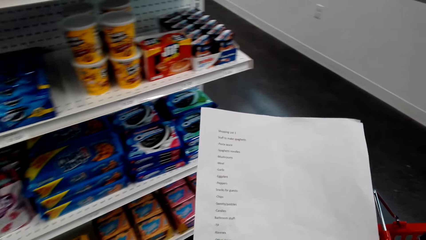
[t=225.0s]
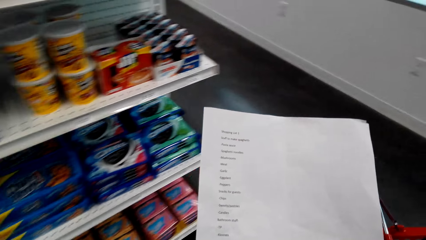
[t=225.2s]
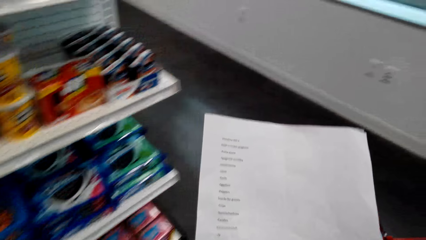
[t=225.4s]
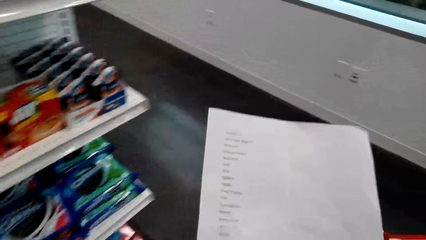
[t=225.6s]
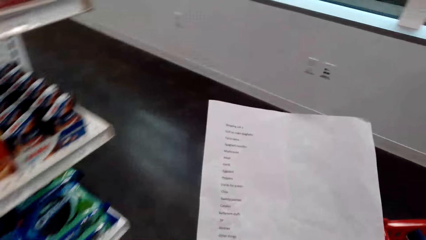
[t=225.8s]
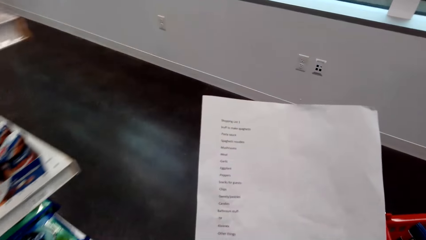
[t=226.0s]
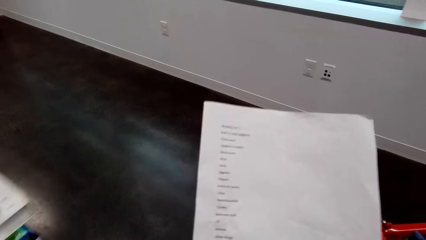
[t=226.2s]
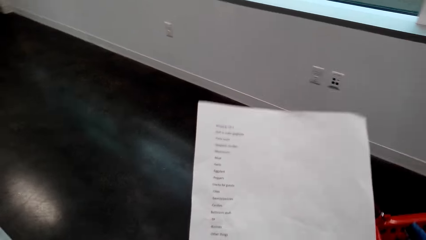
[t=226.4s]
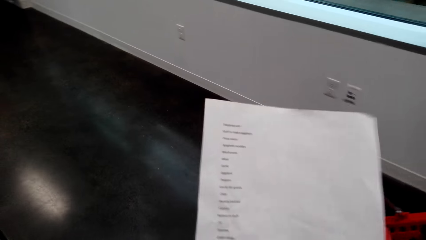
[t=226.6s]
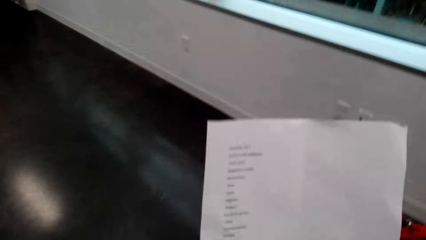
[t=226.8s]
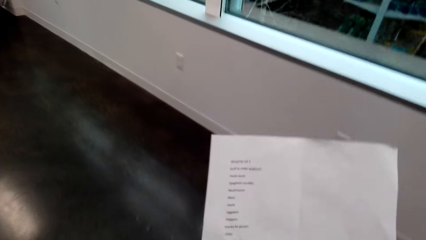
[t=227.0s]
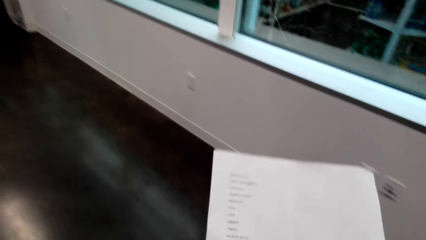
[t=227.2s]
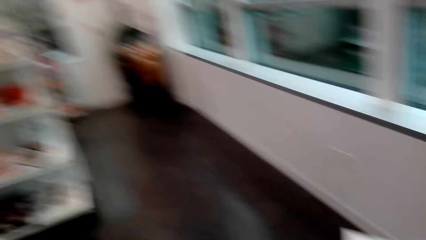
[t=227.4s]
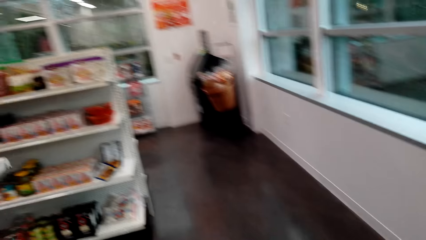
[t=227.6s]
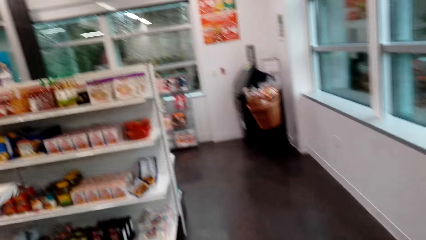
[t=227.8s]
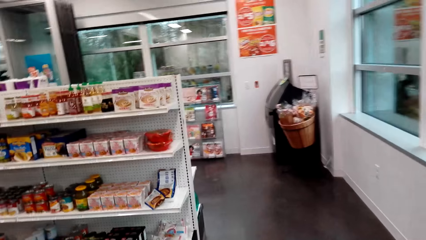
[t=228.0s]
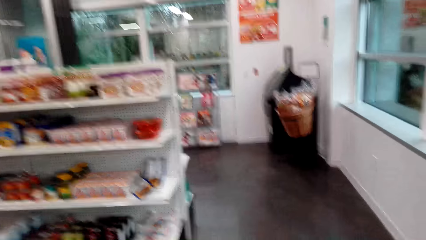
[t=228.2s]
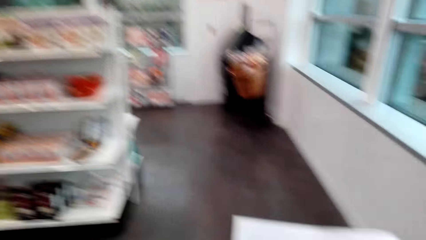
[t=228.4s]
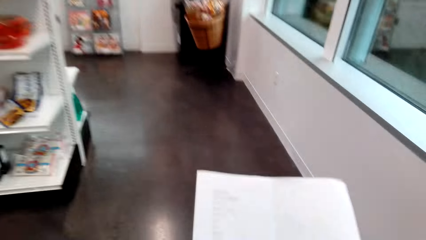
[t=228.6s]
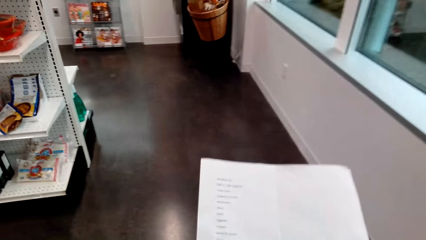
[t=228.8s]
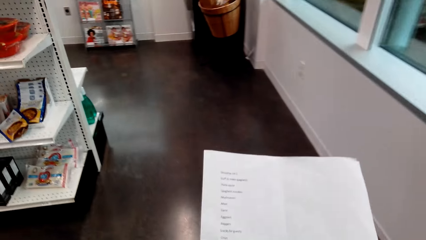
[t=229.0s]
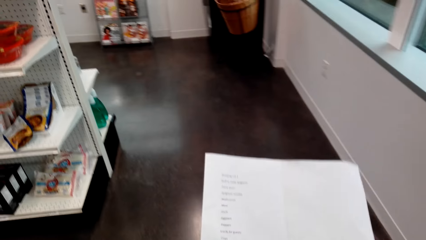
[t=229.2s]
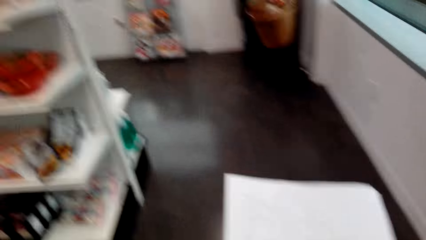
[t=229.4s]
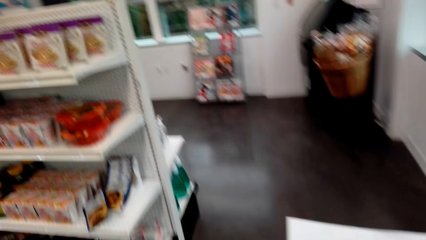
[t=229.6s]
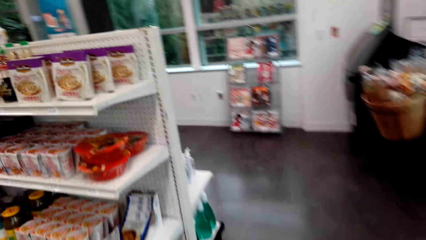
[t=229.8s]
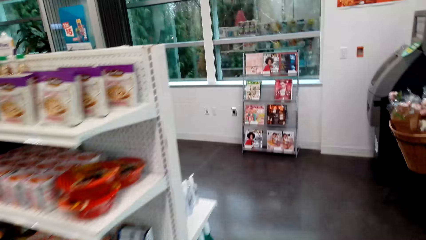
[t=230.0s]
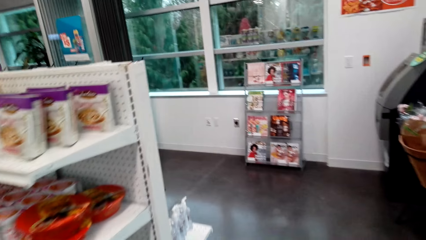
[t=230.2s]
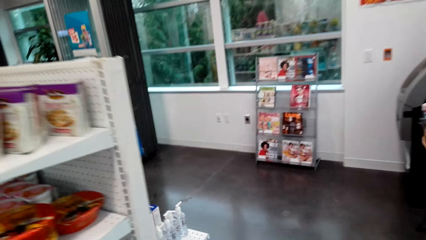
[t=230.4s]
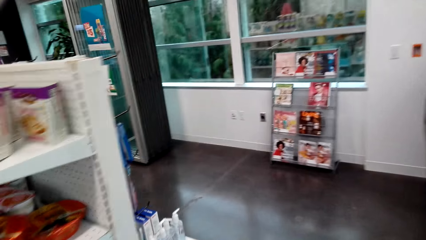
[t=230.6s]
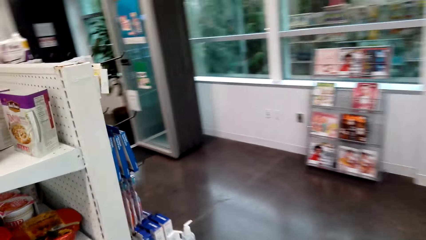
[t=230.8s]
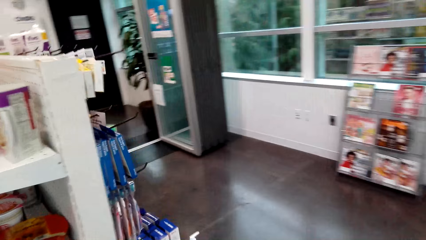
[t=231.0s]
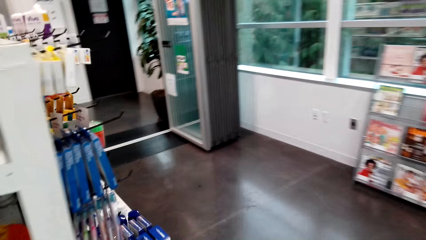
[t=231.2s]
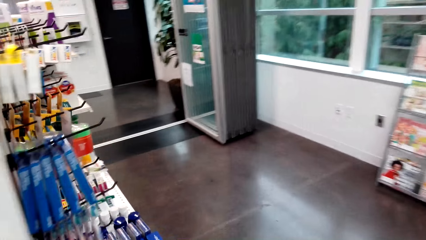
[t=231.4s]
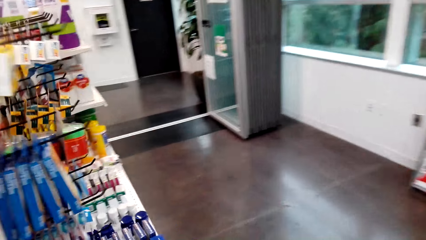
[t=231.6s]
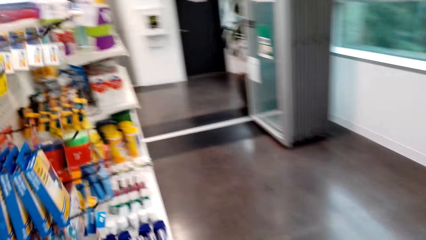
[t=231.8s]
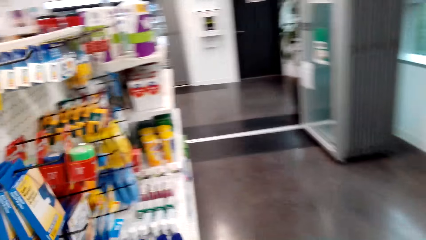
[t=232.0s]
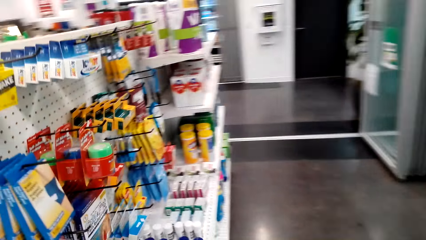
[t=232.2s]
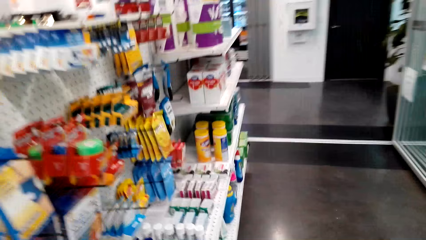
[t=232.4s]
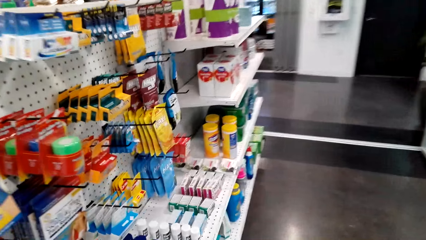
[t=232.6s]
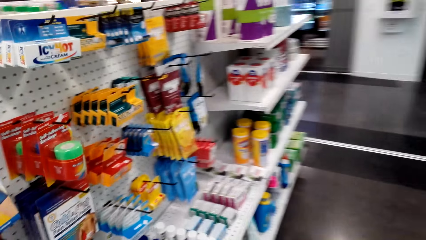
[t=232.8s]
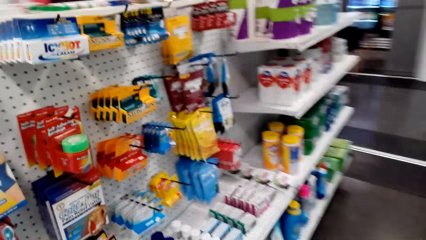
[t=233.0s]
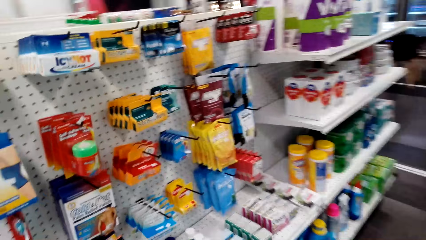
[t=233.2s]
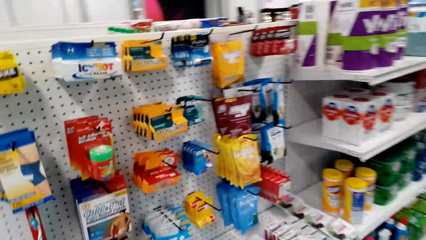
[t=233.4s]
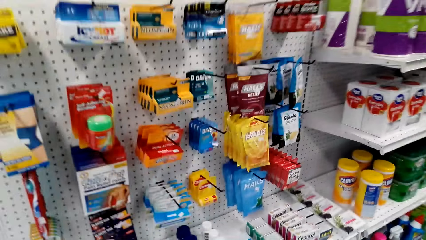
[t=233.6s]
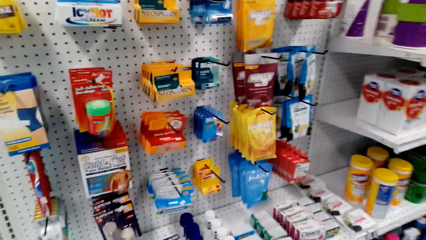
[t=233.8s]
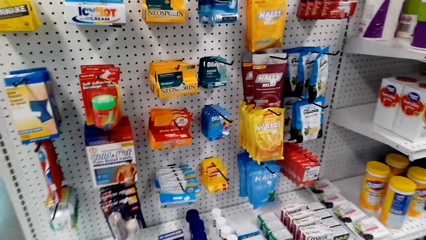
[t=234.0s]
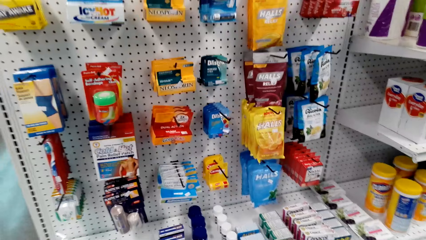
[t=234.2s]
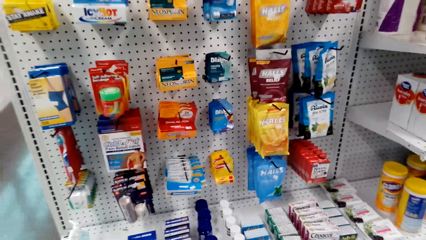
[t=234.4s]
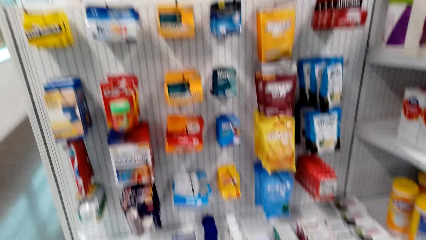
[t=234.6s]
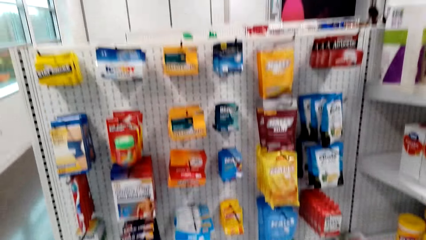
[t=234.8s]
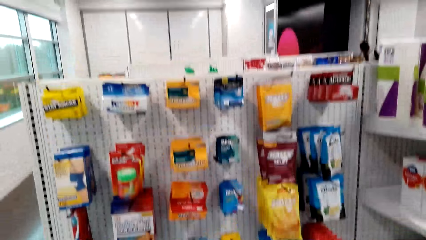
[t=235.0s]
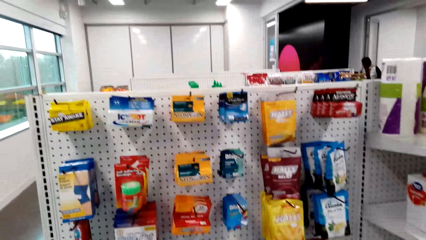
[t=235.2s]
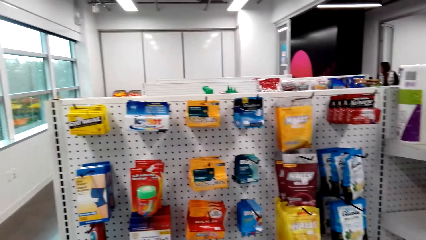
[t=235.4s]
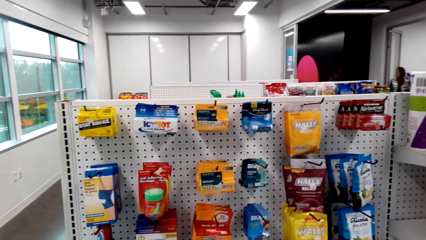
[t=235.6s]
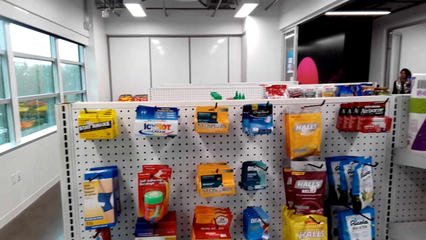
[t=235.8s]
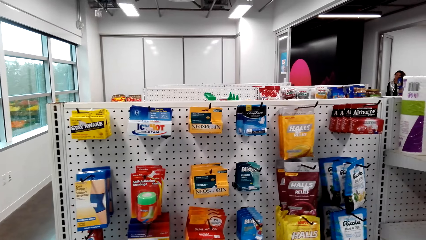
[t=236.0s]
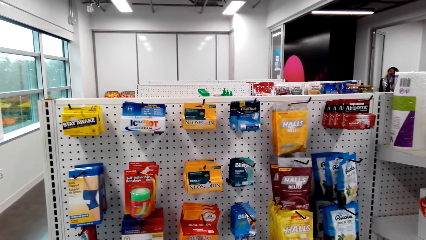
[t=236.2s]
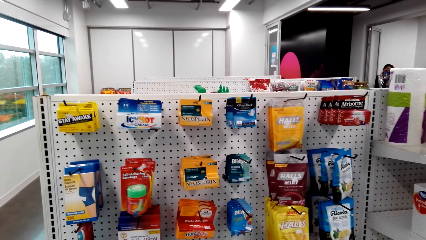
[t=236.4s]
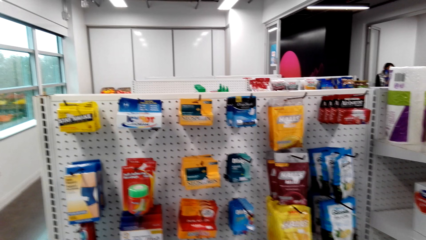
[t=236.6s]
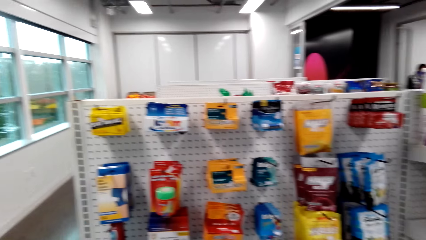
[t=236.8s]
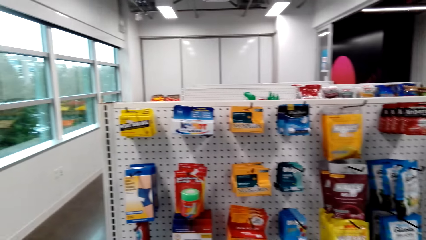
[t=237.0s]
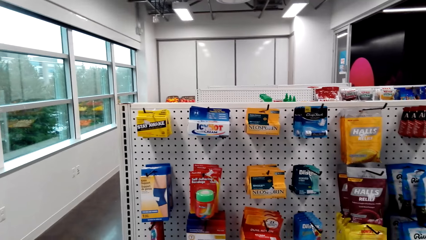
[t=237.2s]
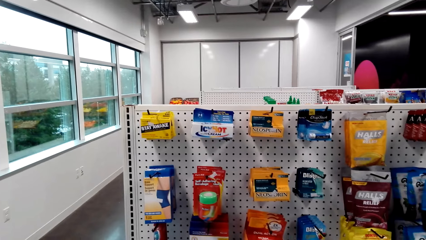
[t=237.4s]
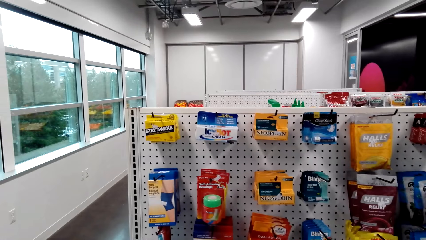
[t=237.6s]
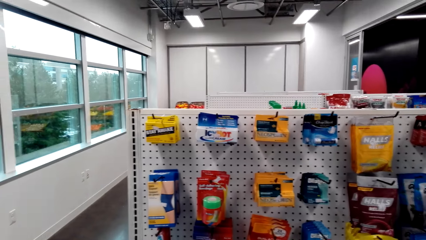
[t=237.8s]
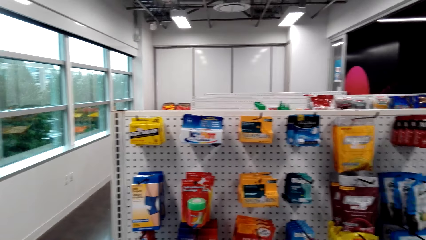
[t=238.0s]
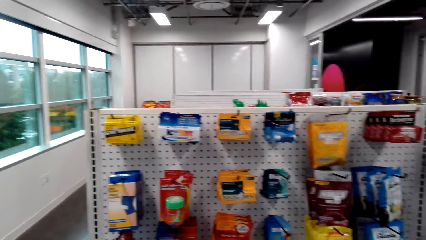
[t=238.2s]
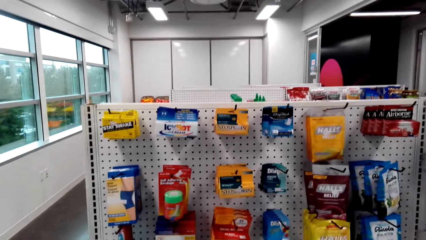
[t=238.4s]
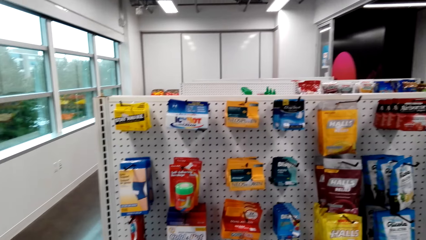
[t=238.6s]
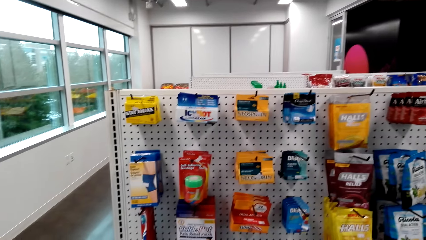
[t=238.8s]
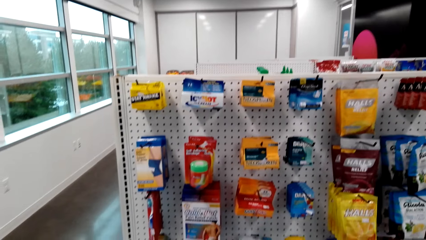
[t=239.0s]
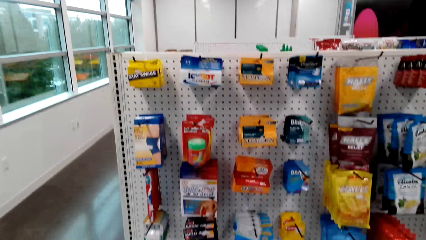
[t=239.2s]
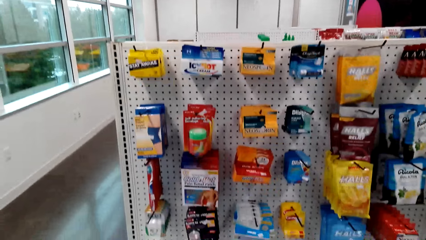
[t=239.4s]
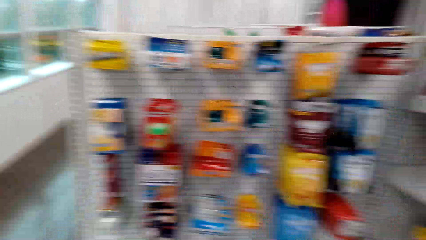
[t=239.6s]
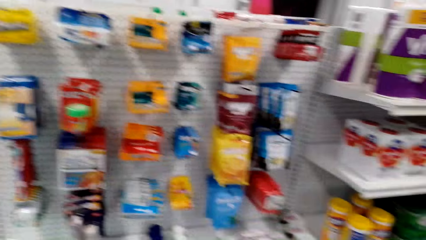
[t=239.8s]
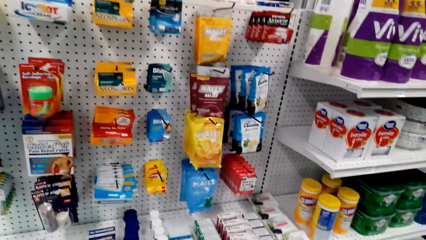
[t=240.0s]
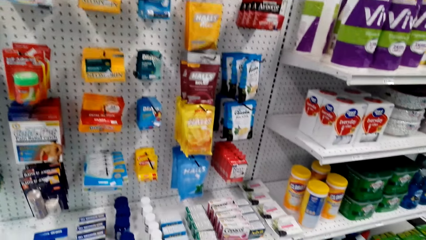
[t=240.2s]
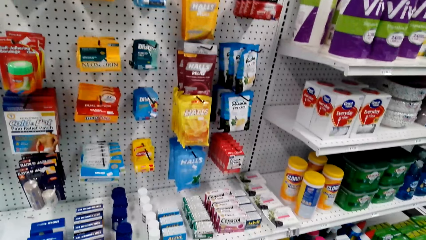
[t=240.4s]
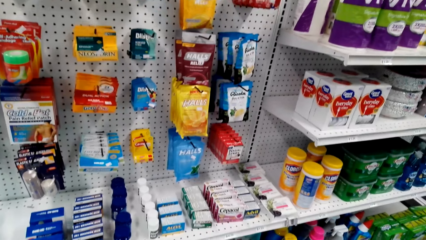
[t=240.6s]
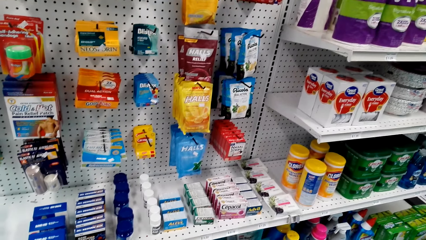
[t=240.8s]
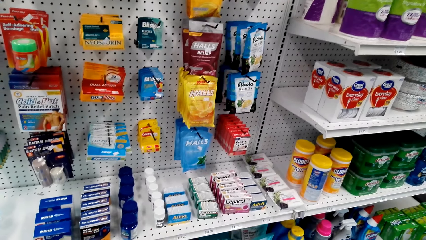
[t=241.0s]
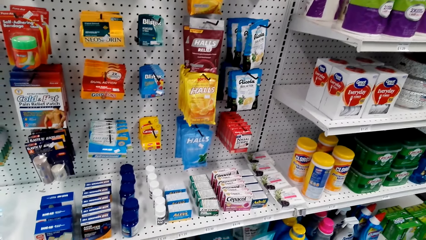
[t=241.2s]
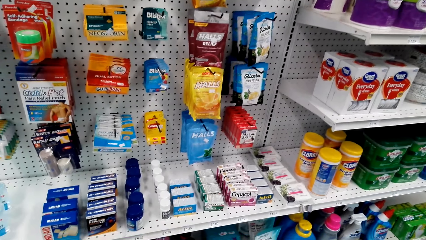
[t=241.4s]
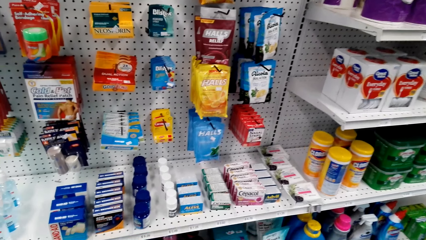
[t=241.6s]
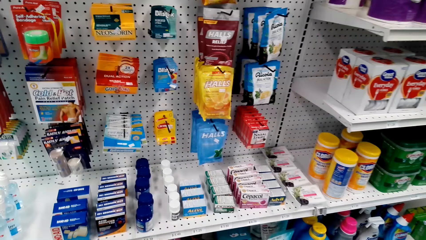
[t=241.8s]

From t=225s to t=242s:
The camera wearer walks in the store. They look at the items on the shelf.
